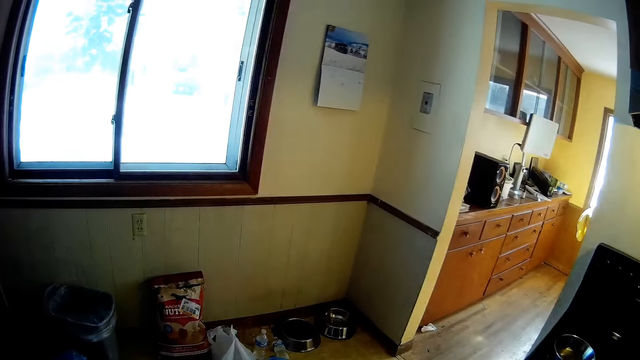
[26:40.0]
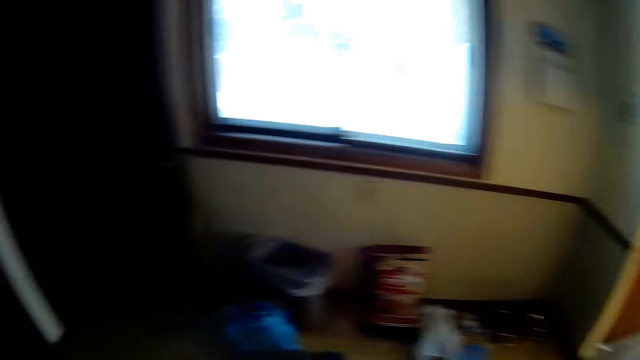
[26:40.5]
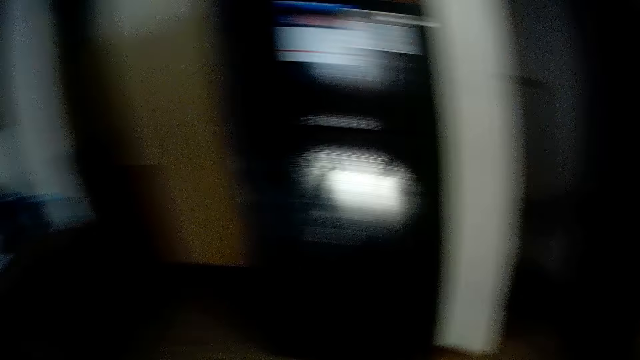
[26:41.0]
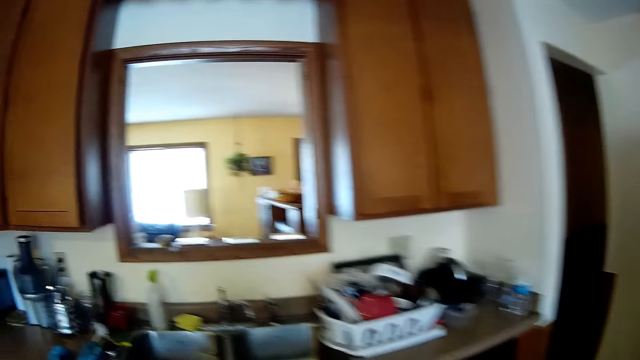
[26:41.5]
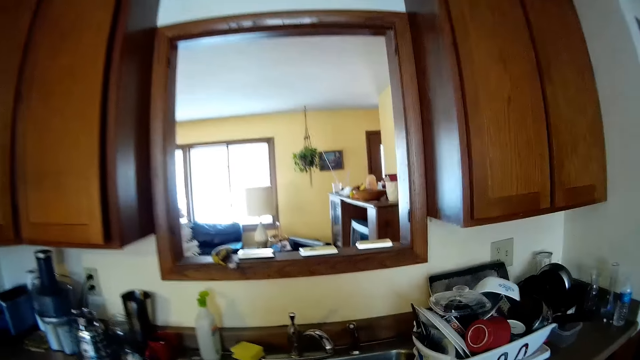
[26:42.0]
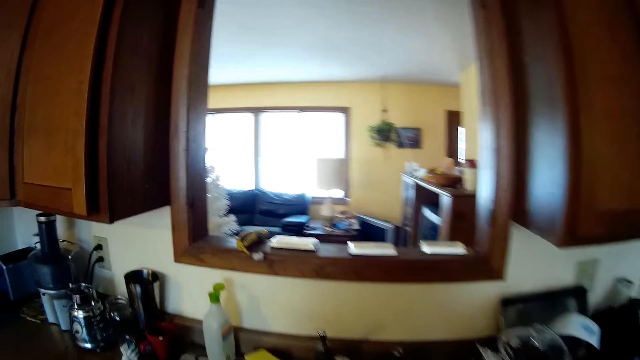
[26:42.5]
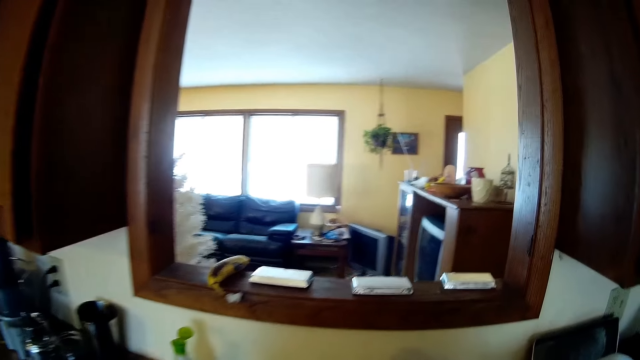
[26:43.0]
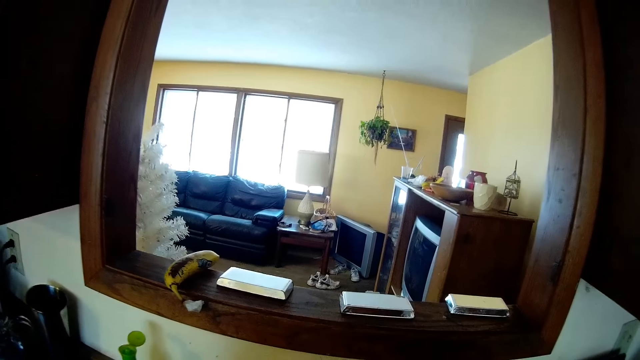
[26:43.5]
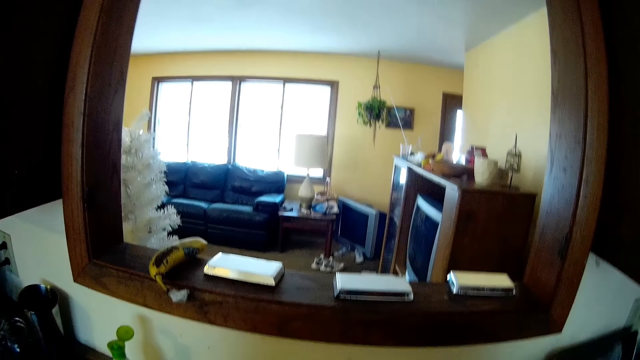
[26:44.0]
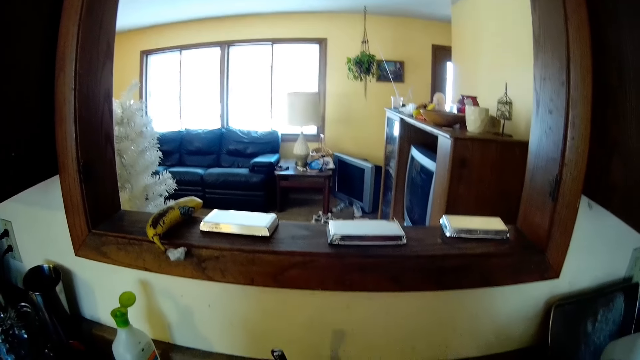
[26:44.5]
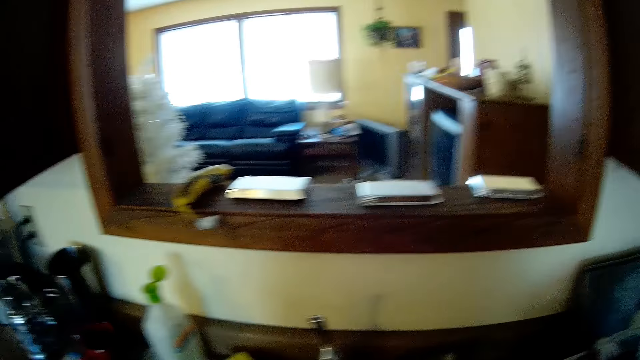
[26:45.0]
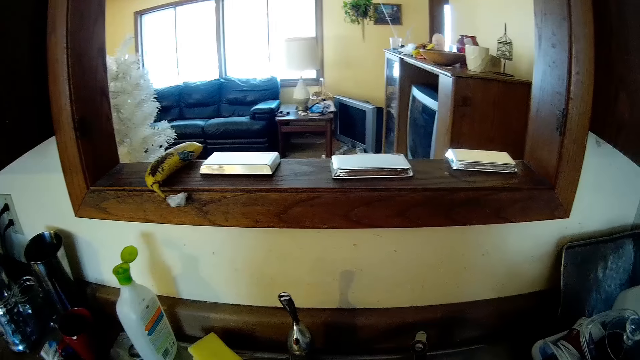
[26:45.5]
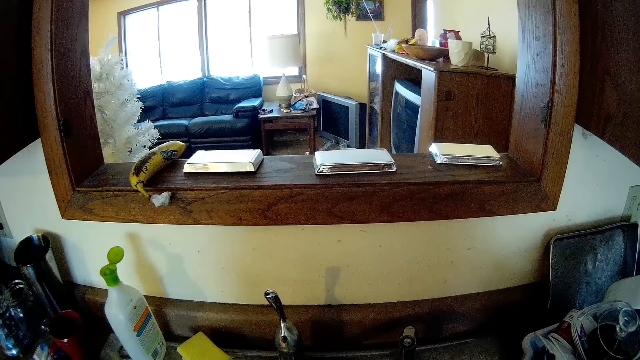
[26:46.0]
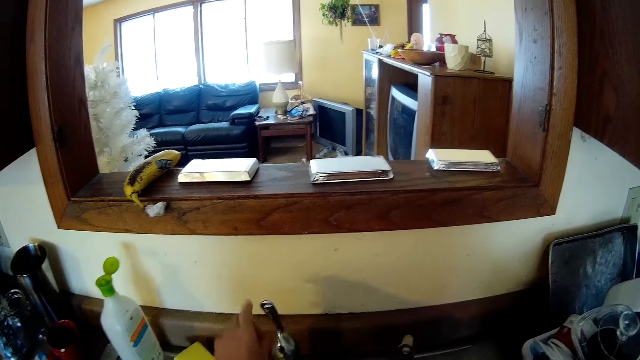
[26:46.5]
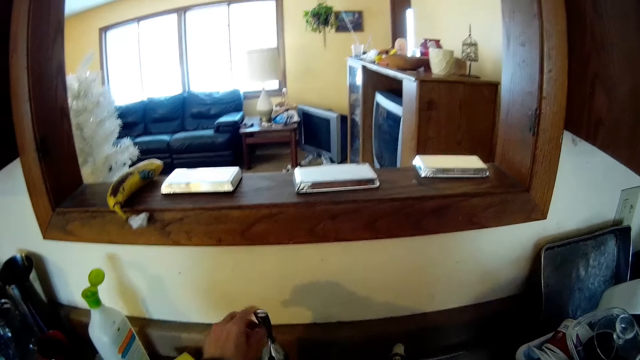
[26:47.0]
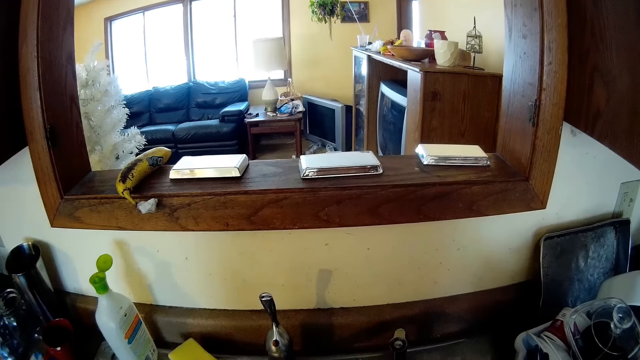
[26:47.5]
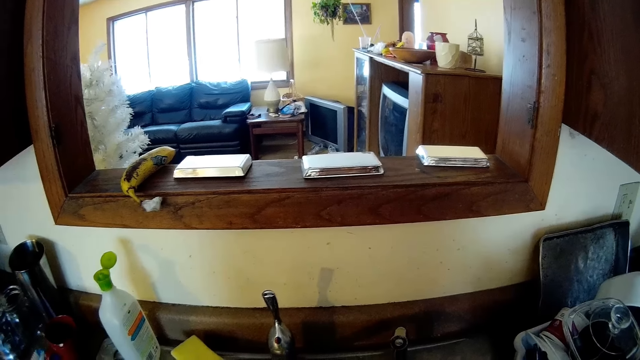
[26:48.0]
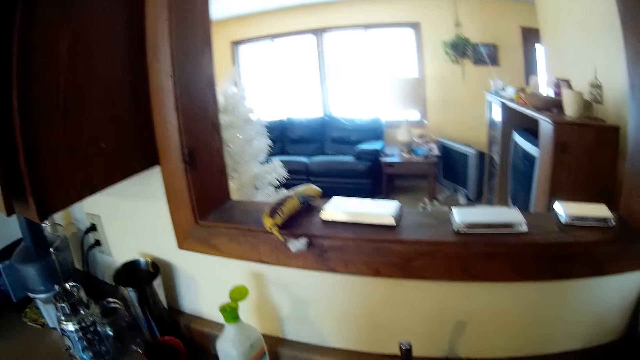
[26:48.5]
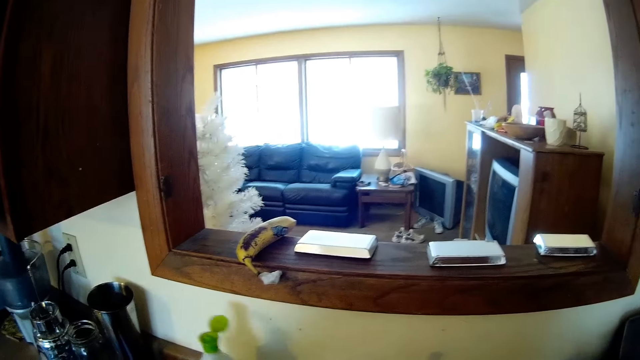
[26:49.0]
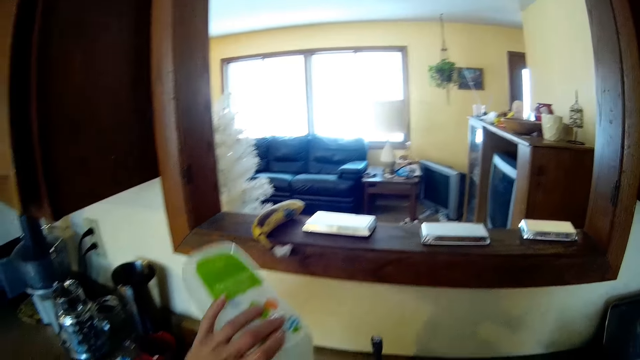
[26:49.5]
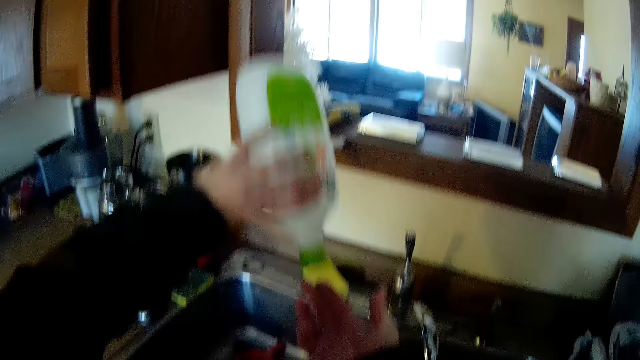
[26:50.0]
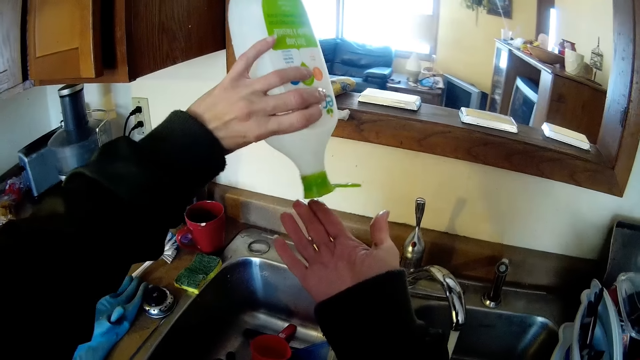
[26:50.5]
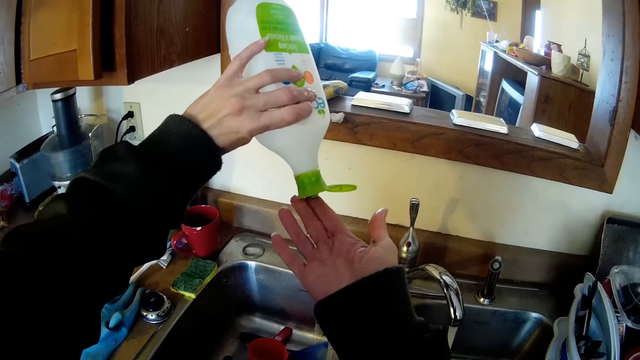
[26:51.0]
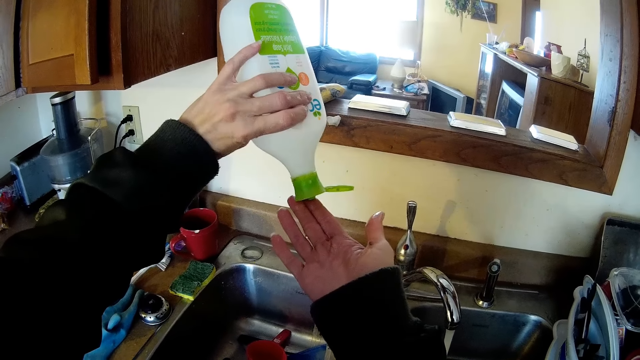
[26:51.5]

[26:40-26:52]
The camera wearer touches a sink tap with his left hand. He picks up a bottle of dish wash soap from the sink with his left hand. He pours the dish wash soap with his left hand onto his right hand.

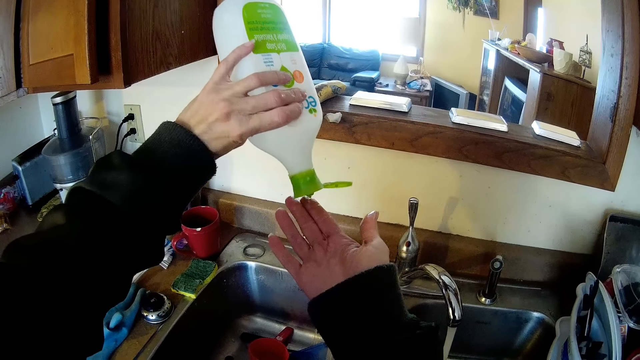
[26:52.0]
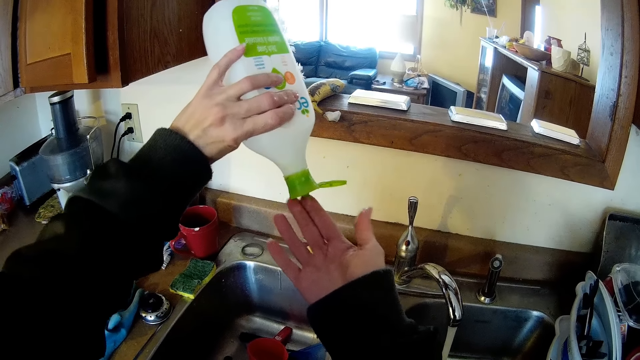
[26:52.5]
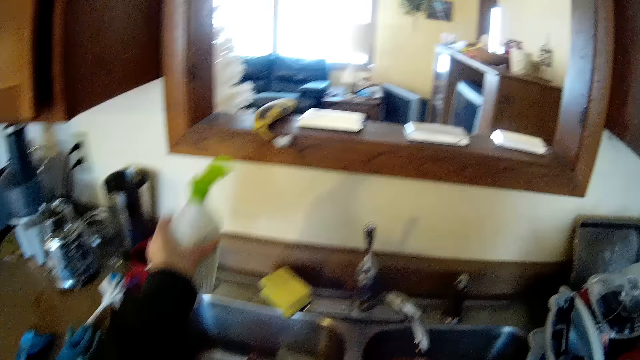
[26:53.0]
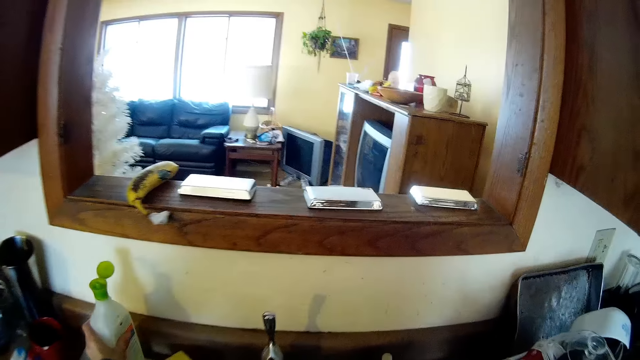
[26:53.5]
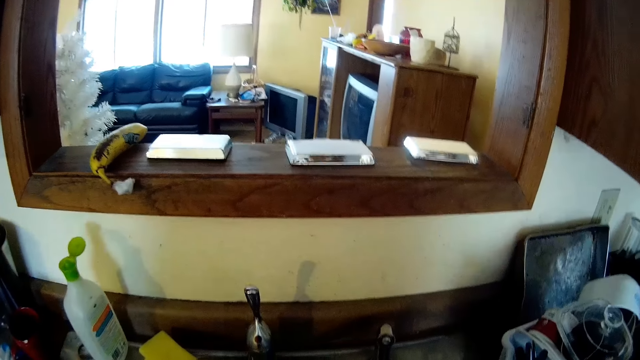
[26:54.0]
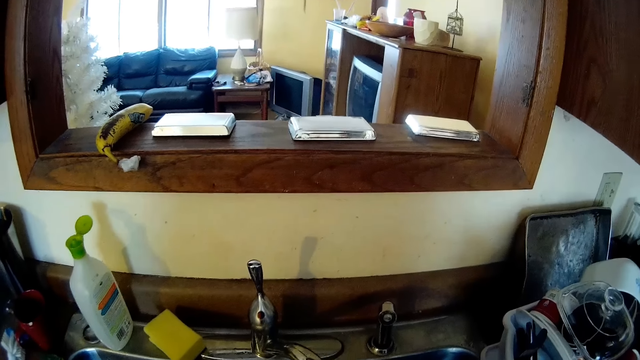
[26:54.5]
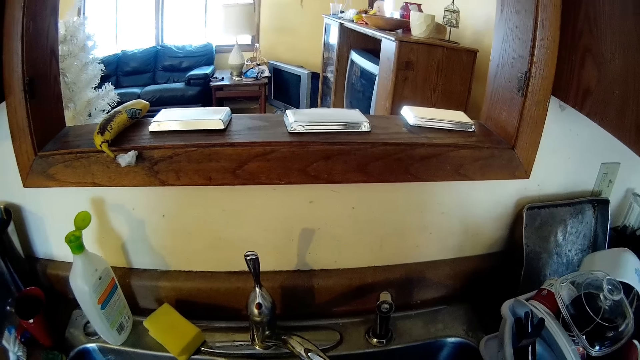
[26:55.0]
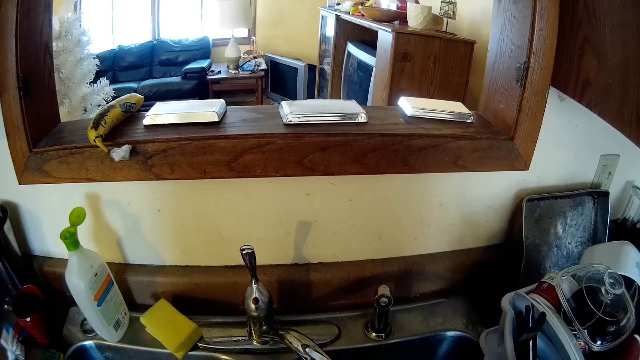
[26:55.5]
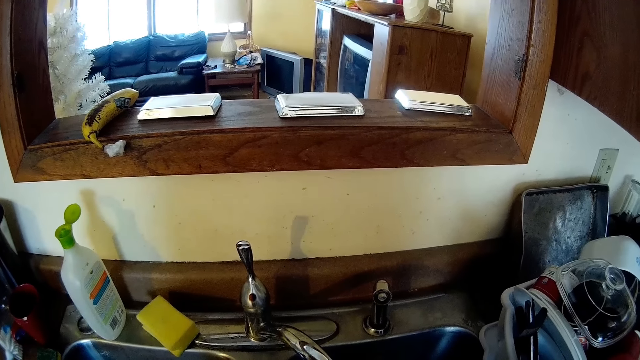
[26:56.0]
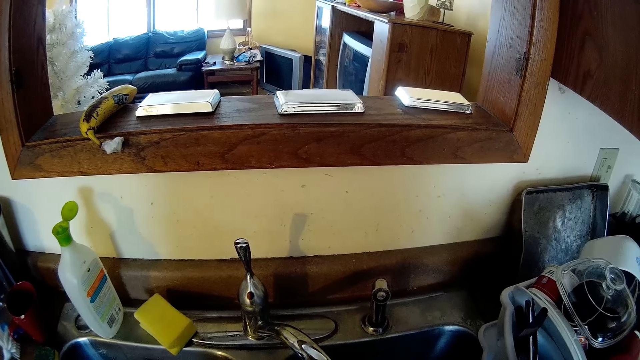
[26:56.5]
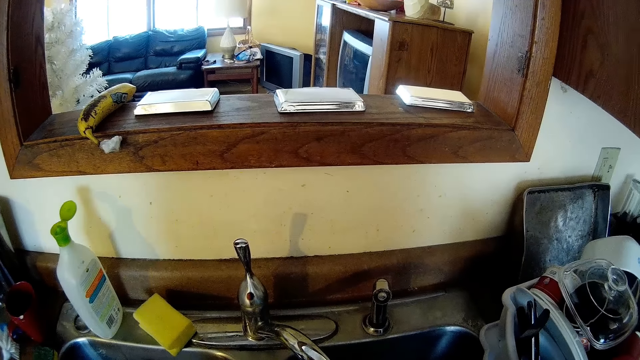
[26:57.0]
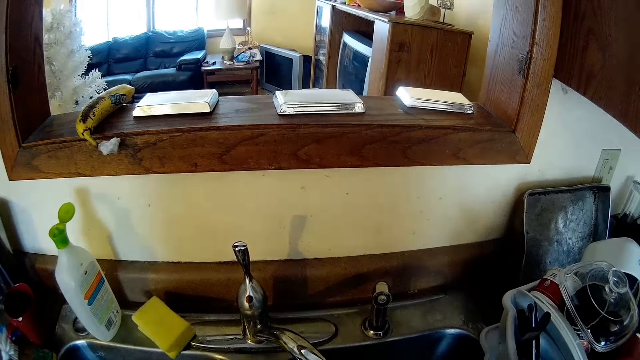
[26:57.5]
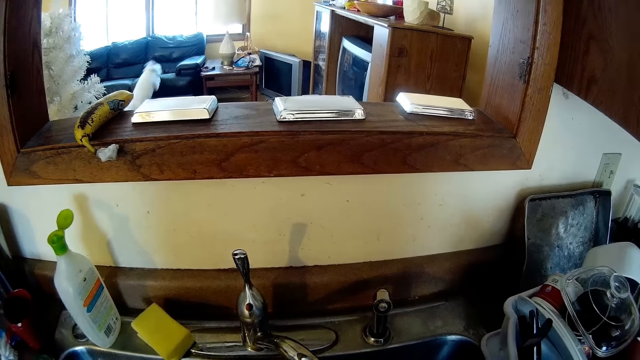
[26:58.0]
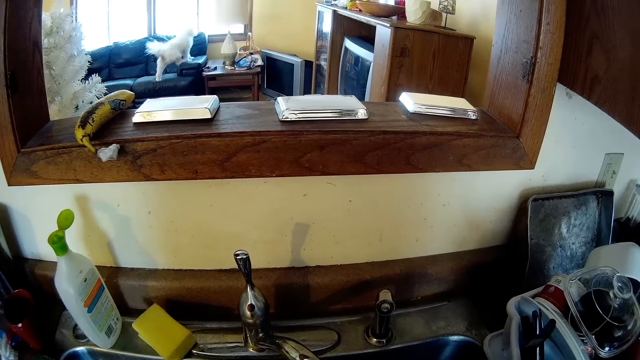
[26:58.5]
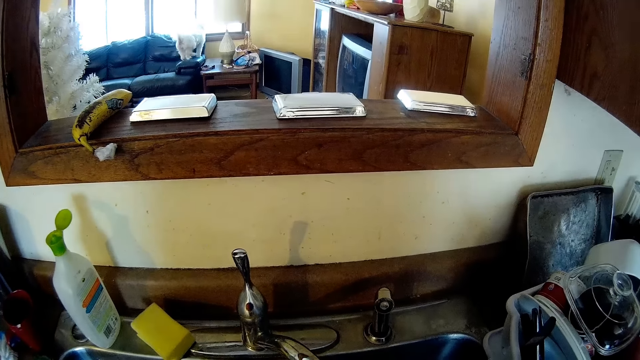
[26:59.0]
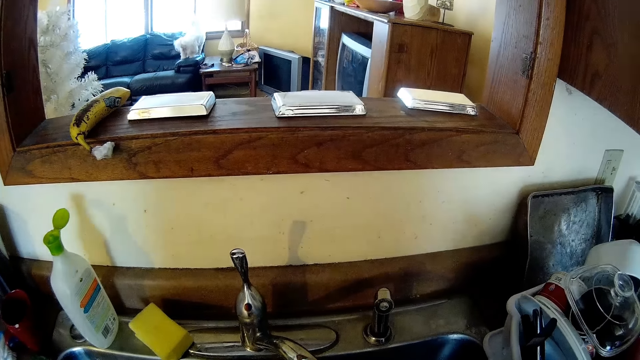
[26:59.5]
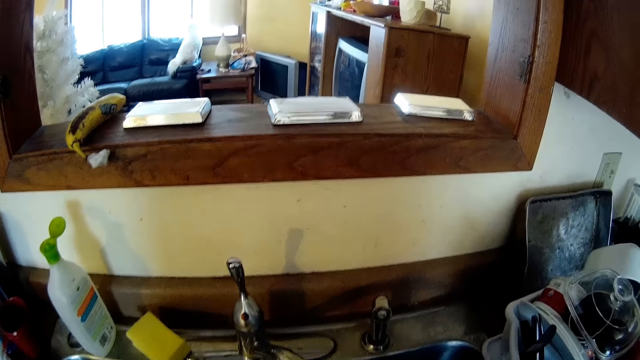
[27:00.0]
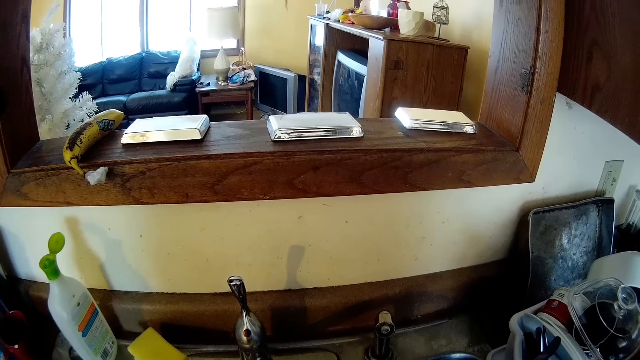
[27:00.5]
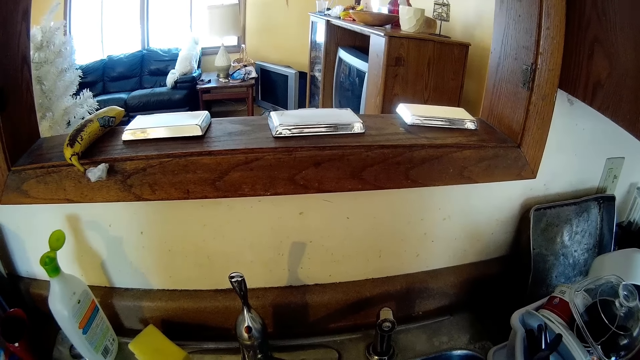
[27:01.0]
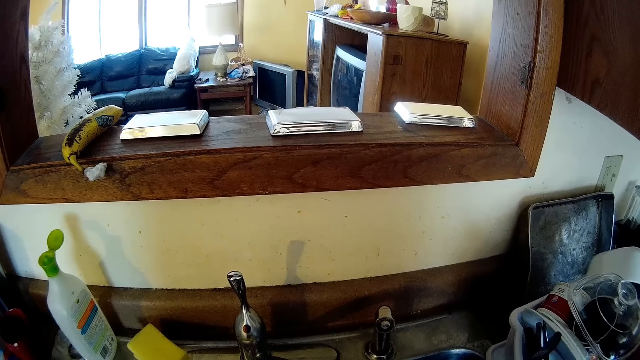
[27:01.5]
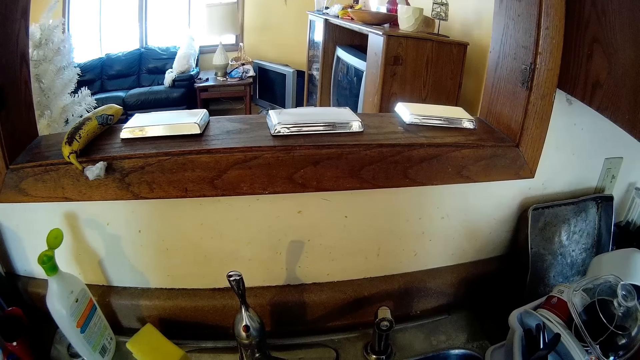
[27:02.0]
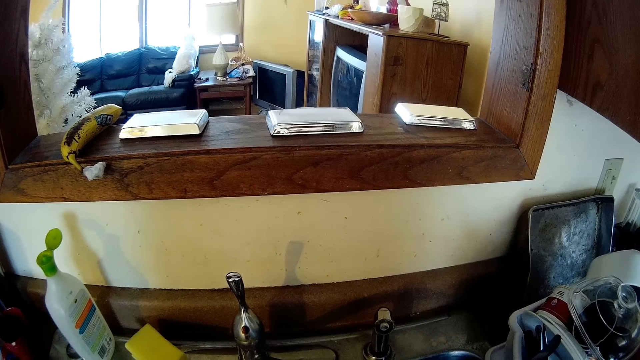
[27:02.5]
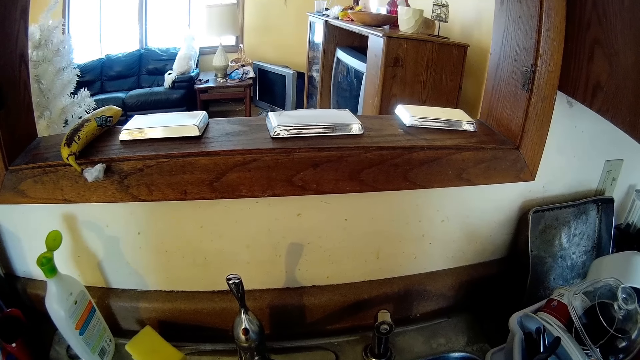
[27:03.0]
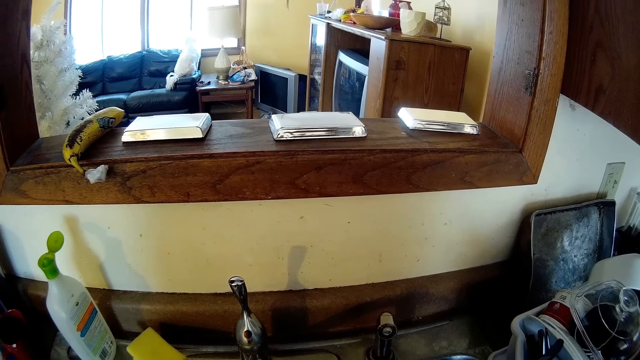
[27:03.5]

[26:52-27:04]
The camera wearer drops the dish wash soap on the sink with his left hand. A dog walks. The dog squats.
